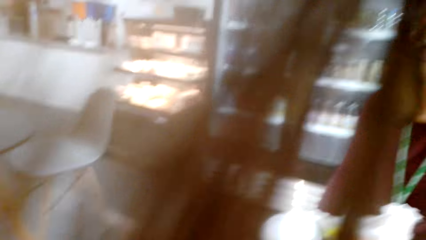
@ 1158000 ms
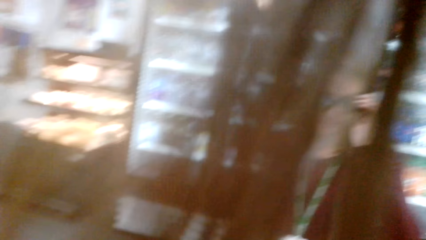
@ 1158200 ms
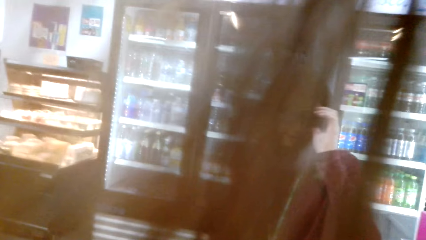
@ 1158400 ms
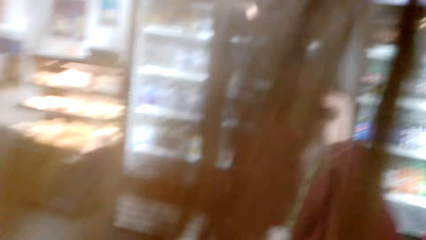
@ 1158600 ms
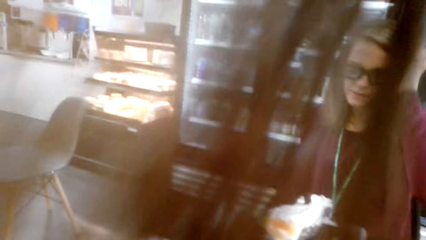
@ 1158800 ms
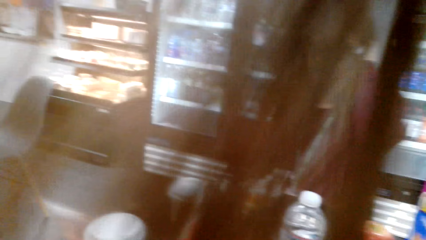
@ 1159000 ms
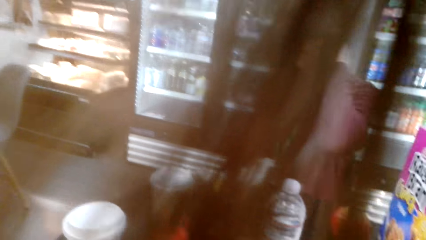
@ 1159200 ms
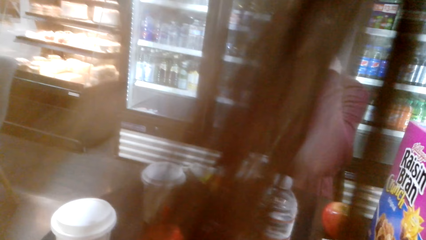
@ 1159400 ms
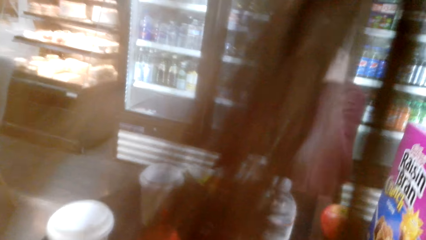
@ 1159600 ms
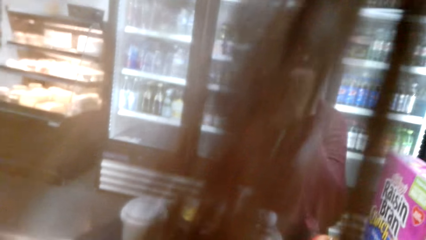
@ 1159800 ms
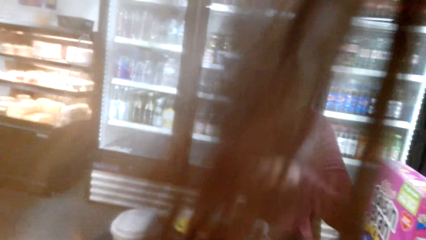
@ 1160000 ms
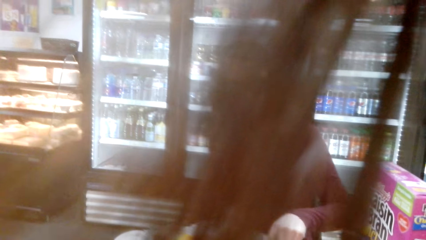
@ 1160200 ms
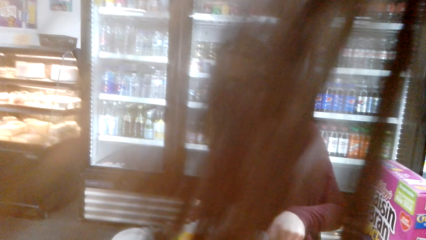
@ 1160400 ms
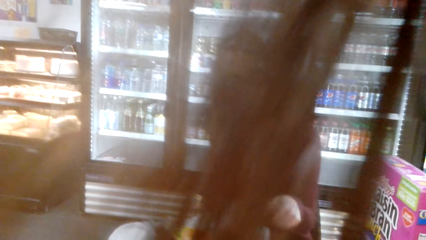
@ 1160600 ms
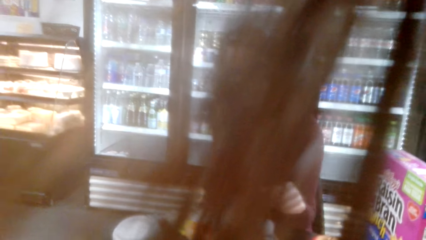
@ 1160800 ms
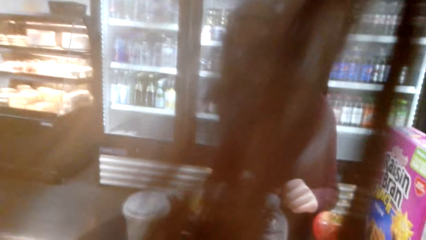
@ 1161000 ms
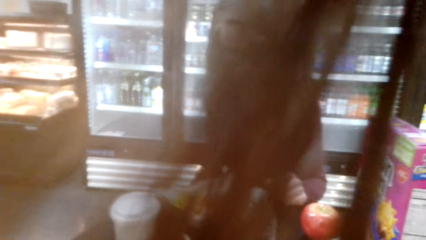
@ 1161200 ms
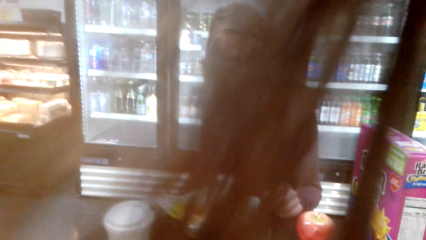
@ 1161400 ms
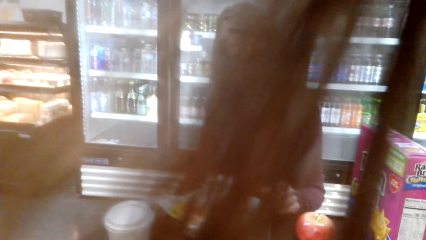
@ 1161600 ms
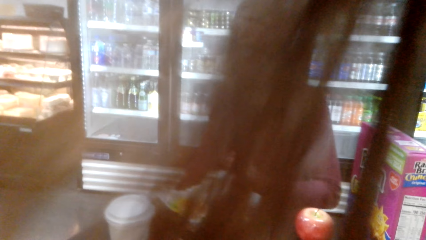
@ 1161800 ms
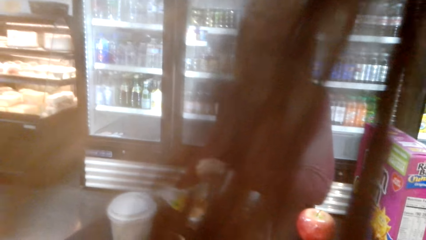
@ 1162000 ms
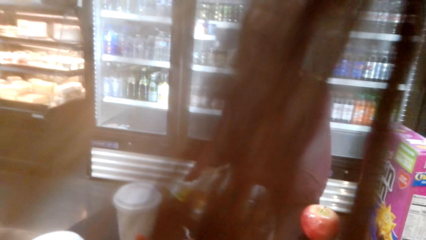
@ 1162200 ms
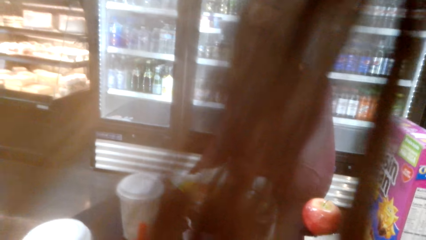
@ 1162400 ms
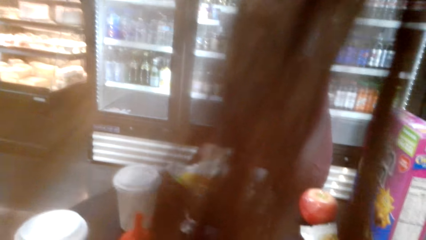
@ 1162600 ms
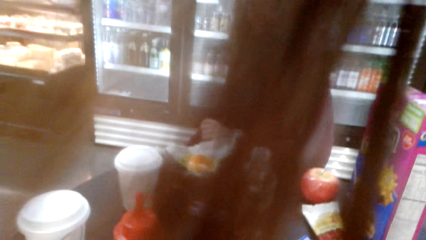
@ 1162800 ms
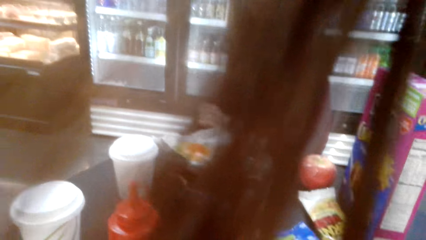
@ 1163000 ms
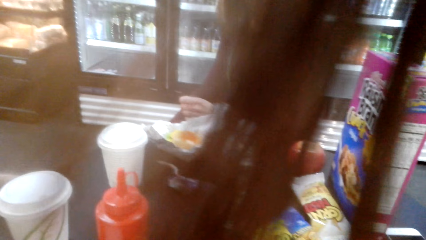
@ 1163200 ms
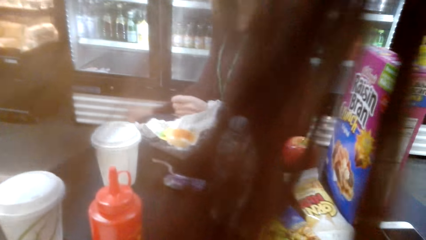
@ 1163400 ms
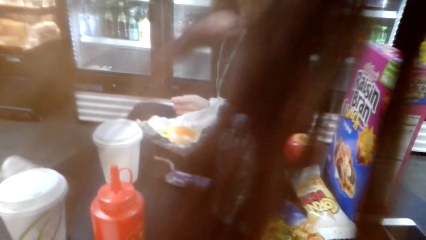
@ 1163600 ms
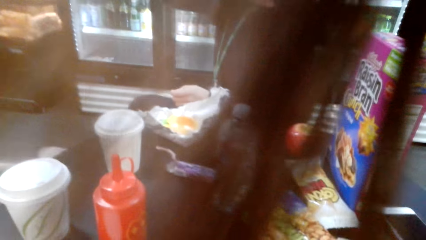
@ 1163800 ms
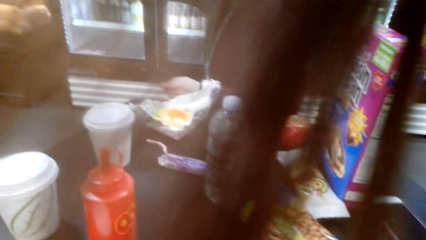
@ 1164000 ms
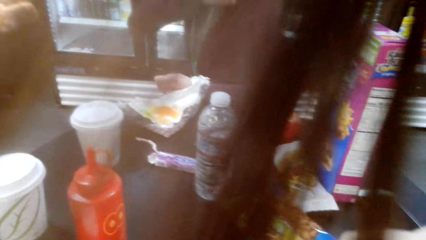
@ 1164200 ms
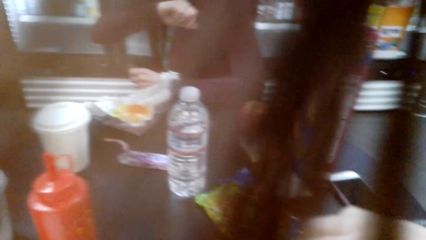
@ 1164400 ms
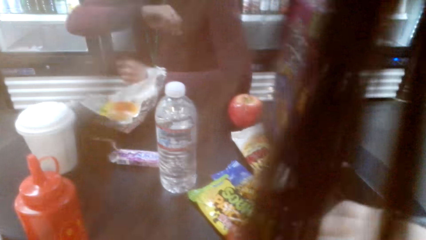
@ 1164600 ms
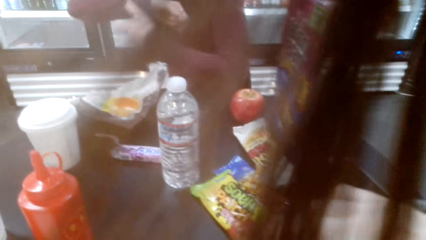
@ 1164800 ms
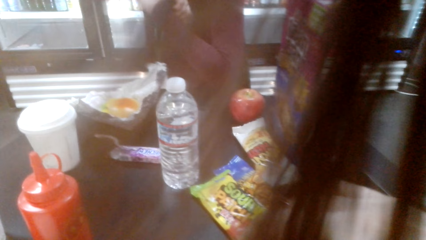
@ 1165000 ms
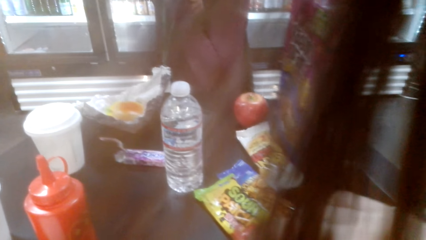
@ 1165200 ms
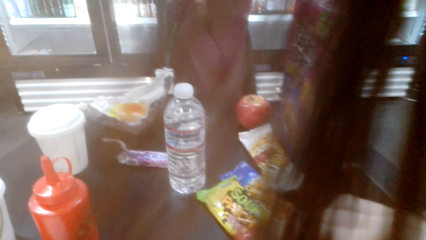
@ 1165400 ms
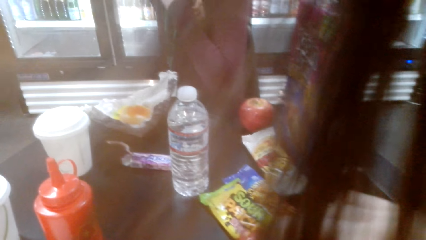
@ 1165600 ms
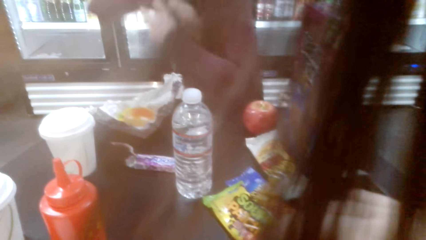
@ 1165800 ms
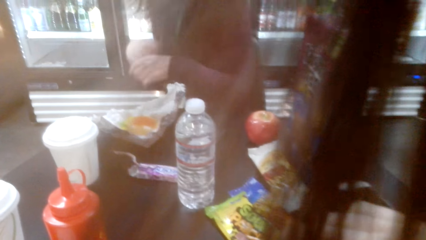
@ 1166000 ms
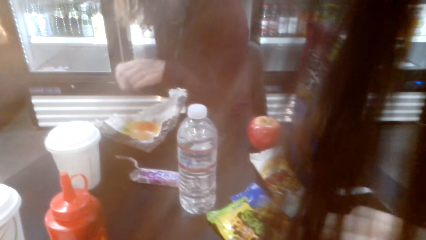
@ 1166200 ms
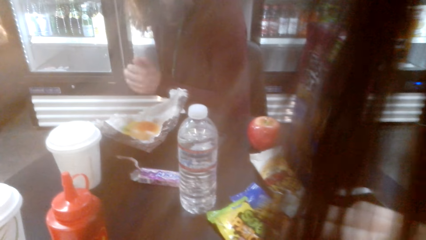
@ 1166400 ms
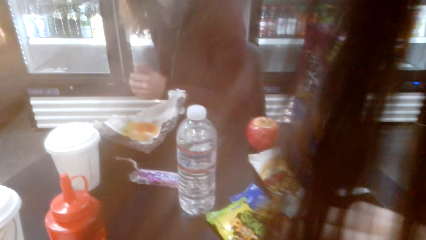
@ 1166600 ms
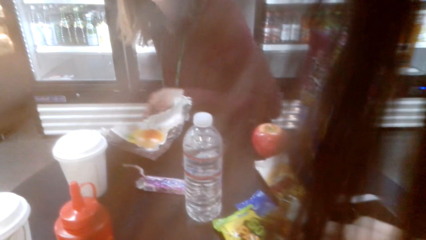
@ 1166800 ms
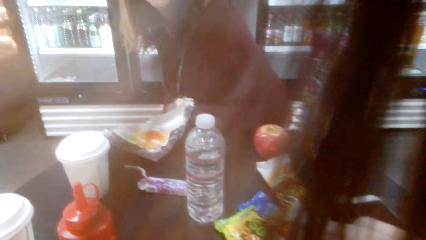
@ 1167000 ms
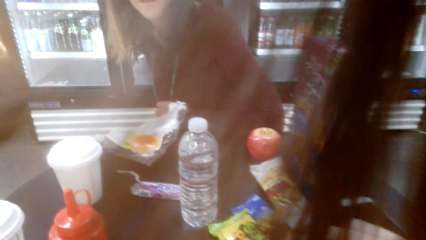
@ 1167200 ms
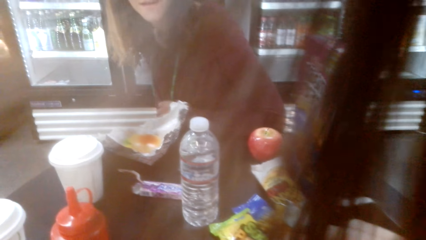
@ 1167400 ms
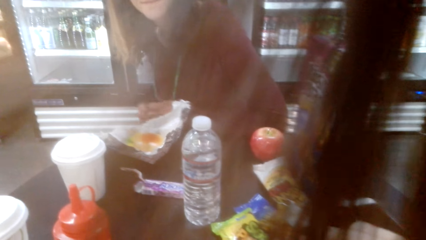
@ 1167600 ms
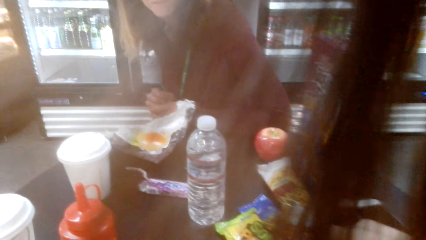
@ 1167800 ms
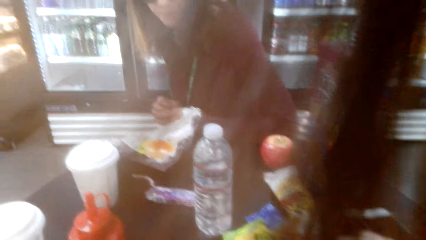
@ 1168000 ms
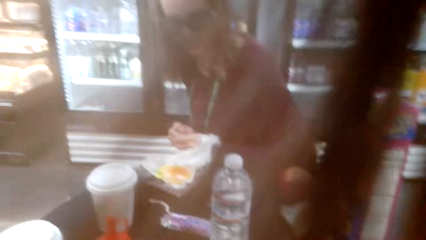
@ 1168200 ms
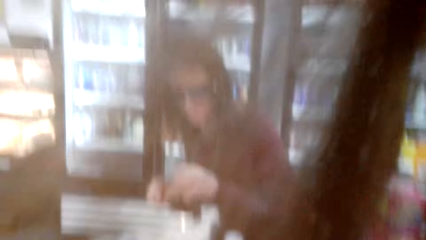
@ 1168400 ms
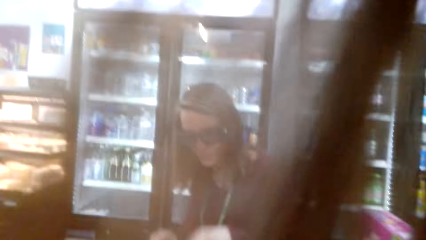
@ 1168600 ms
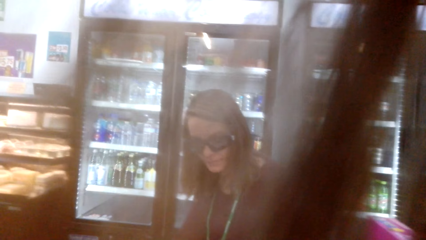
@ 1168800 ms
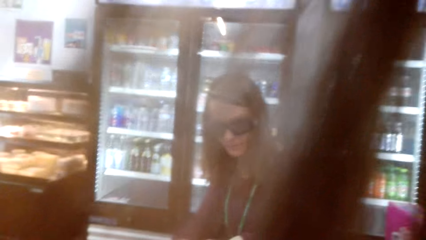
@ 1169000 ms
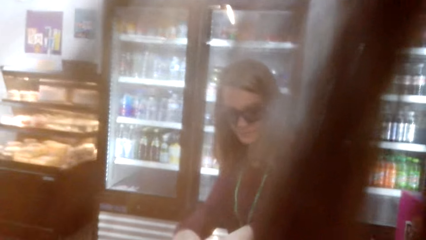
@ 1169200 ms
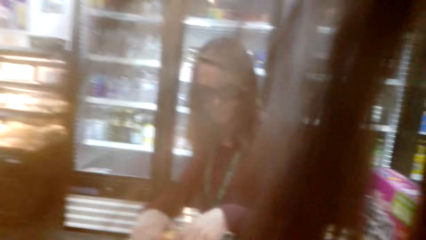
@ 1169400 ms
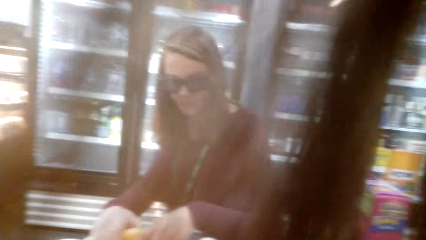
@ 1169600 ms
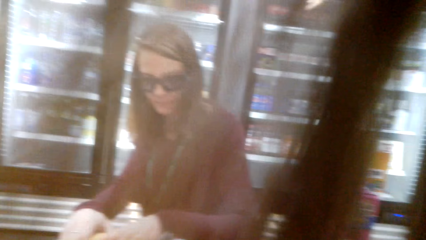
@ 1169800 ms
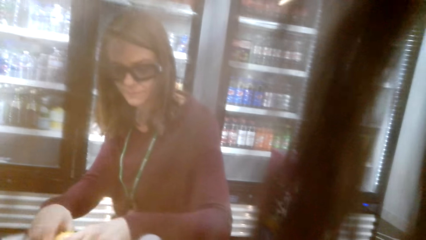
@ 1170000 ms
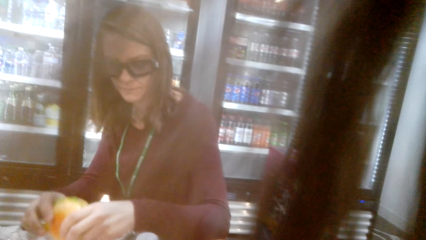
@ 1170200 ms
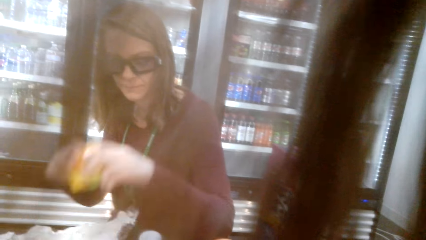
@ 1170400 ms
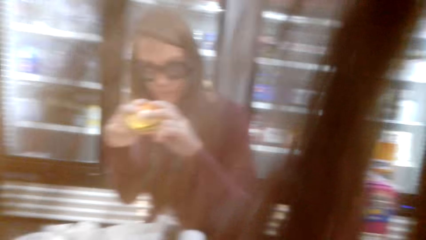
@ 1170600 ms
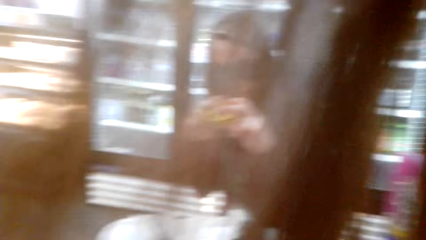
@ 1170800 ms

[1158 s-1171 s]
A woman holds her glasses. The camera wearer eats. They converse with the woman. They eat. The woman holds her mouth. The camera wearer converses with the woman. The woman picks a burger from the table.

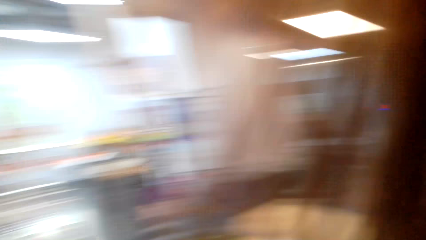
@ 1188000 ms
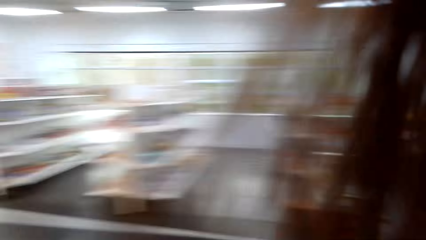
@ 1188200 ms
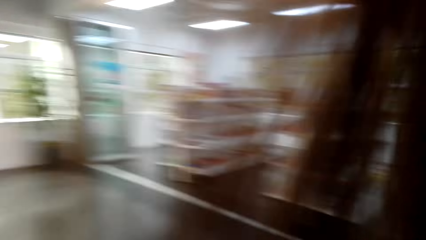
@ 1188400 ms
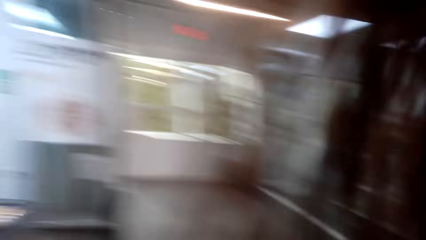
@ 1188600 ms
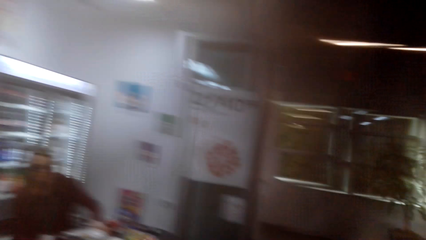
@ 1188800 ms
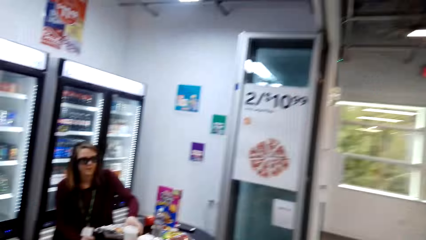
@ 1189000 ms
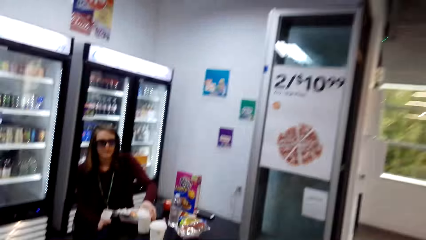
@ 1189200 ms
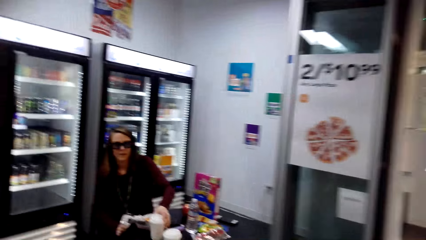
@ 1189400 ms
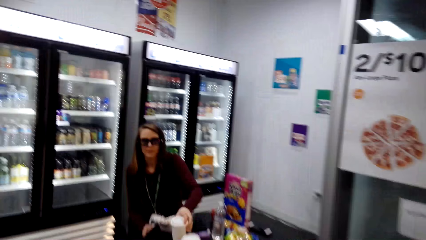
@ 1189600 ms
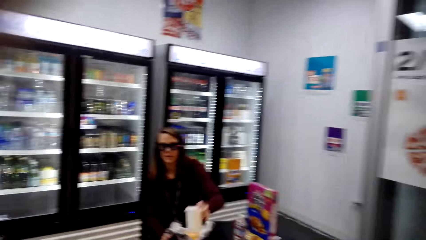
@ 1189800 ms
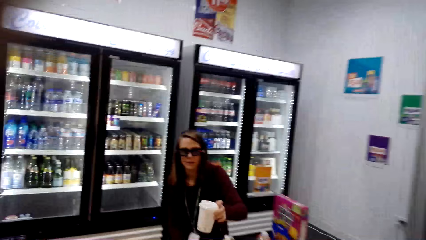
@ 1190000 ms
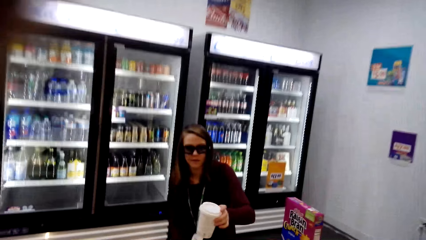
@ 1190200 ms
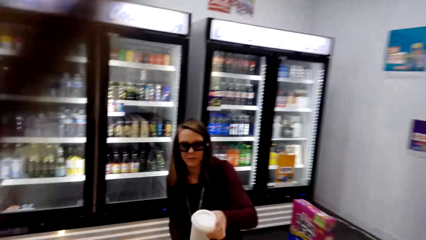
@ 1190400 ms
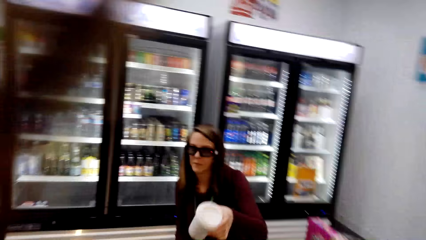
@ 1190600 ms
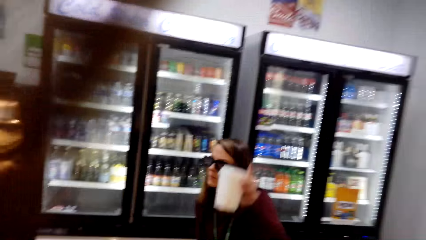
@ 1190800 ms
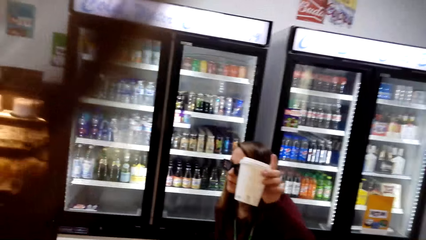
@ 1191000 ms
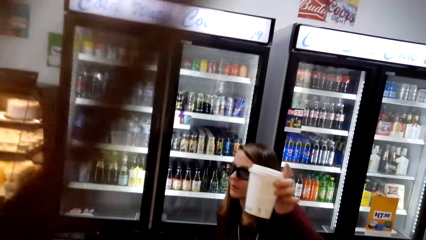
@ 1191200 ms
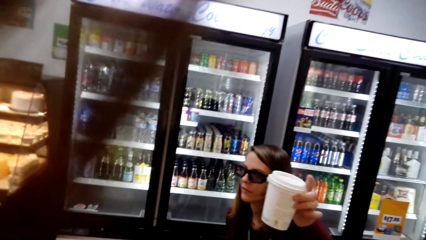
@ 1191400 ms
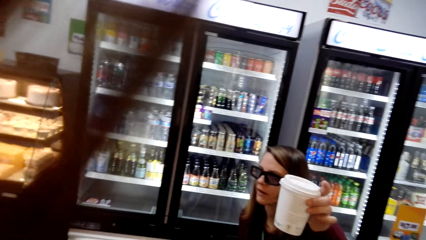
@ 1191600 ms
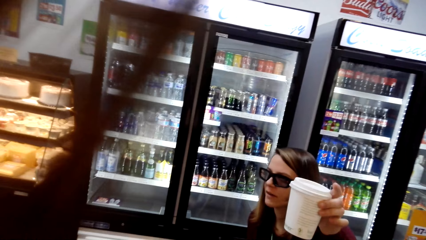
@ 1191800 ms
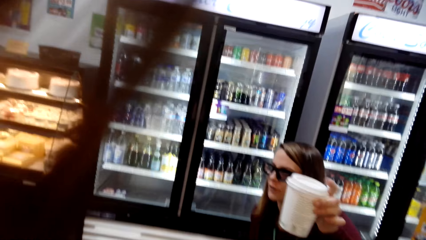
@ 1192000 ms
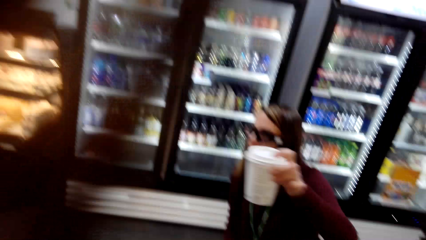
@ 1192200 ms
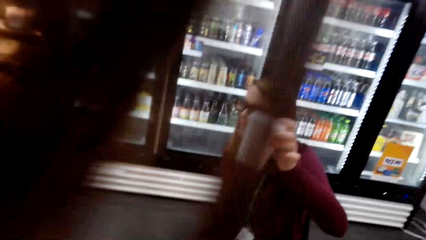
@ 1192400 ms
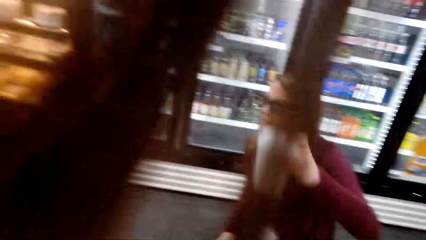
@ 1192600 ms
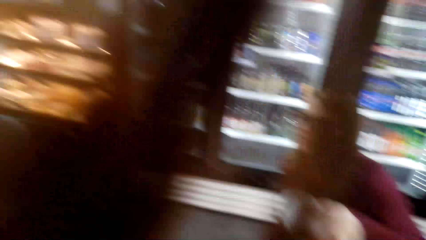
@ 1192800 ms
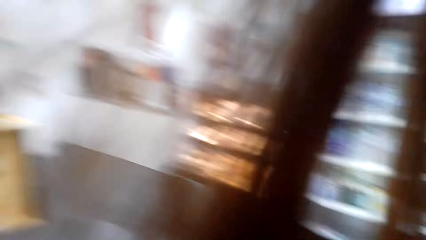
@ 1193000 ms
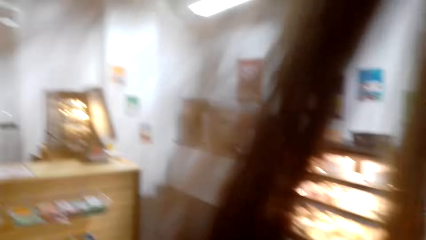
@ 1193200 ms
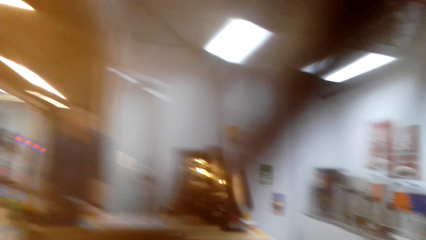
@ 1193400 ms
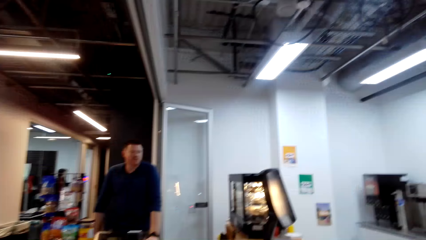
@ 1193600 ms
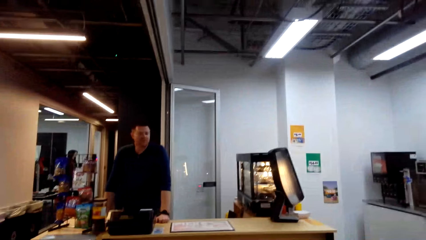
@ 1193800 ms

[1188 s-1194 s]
The camera wearer walks around the shop. A woman holds a glass. The woman picks a coffee cup from the table. The camera wearer walks around the shop. They converse with the woman.
